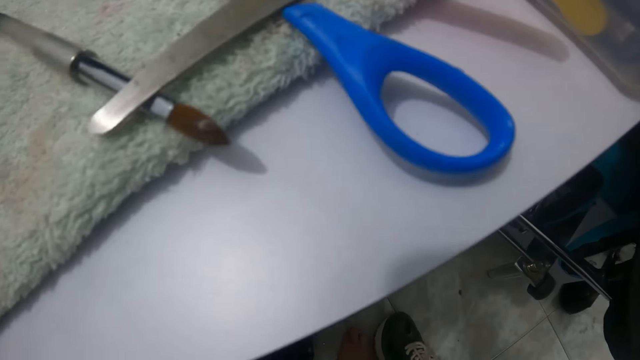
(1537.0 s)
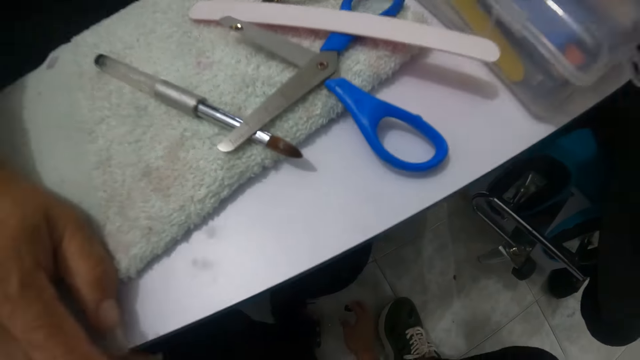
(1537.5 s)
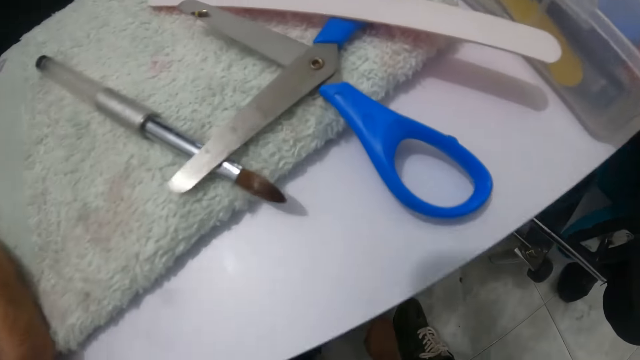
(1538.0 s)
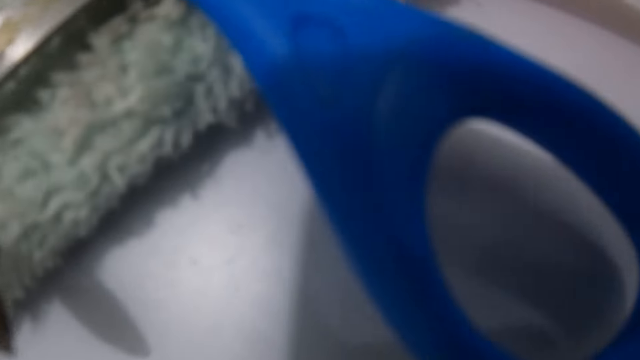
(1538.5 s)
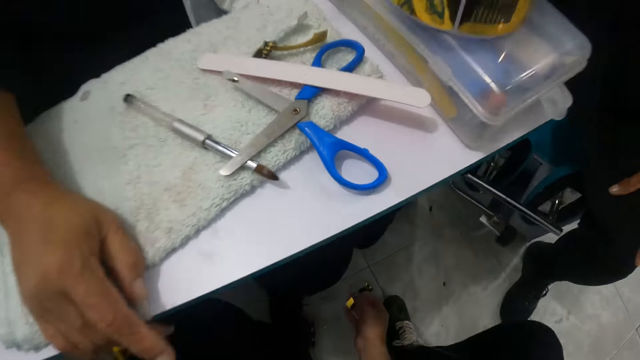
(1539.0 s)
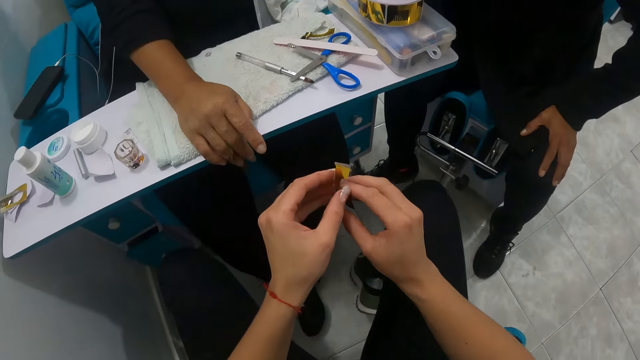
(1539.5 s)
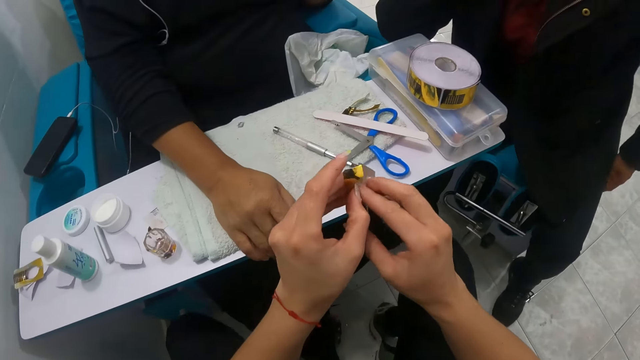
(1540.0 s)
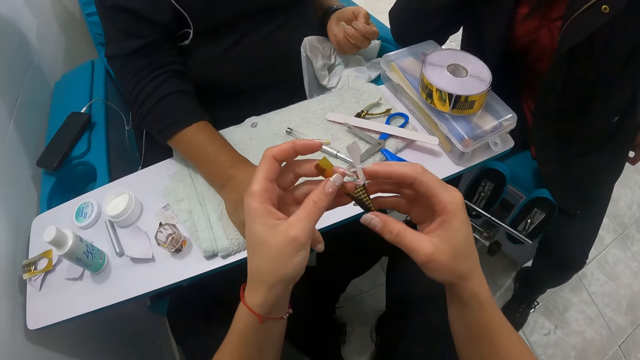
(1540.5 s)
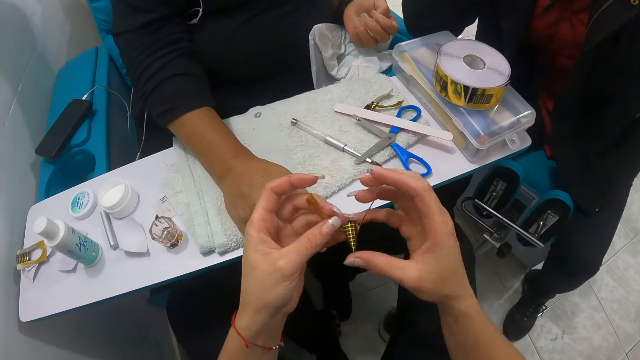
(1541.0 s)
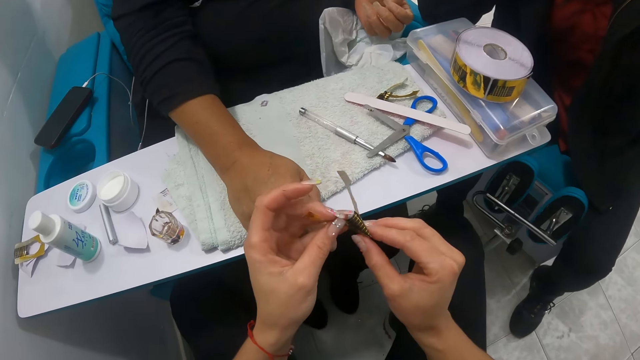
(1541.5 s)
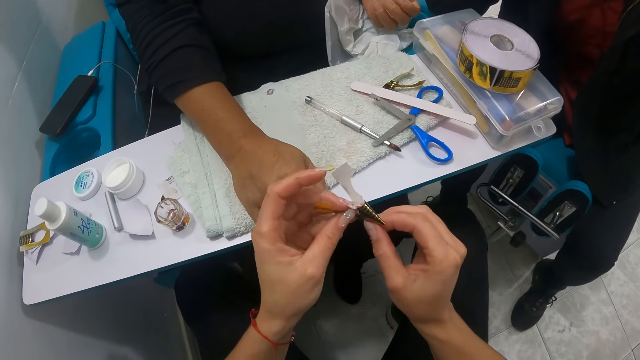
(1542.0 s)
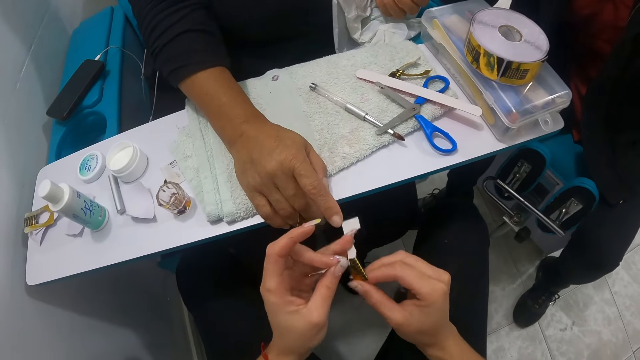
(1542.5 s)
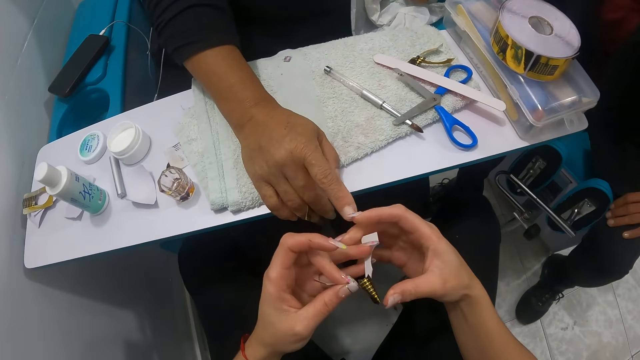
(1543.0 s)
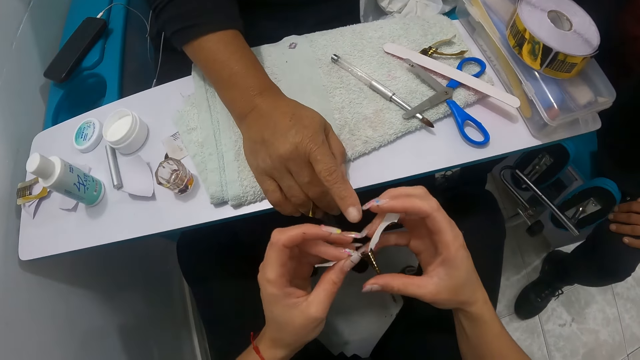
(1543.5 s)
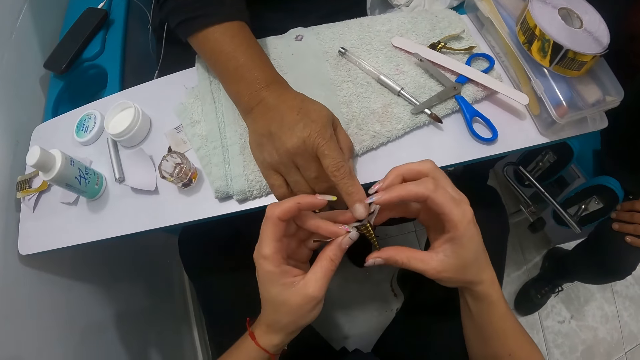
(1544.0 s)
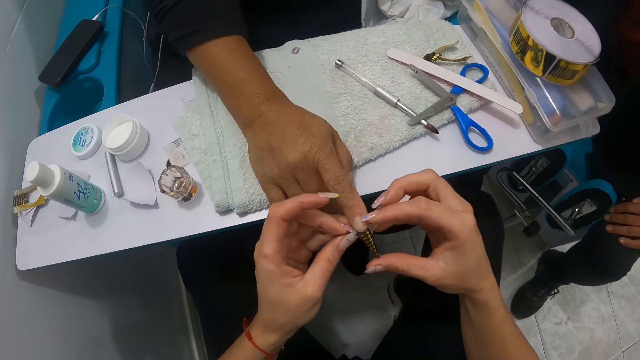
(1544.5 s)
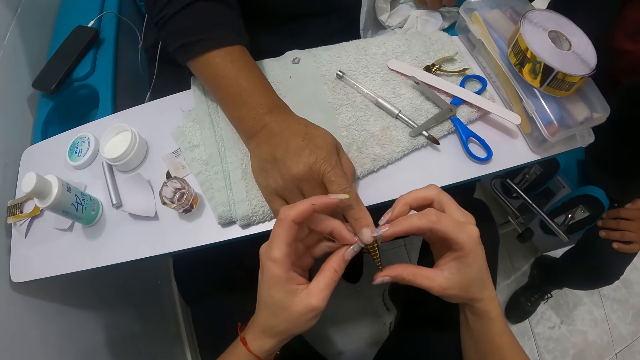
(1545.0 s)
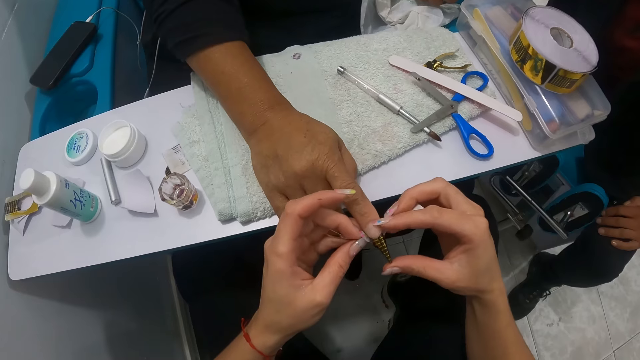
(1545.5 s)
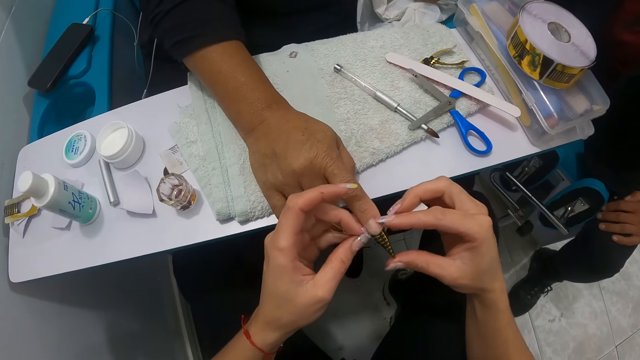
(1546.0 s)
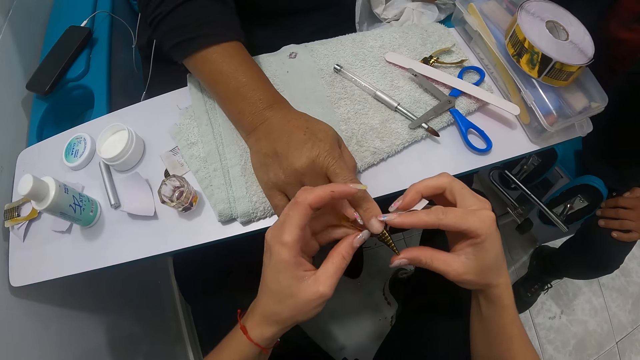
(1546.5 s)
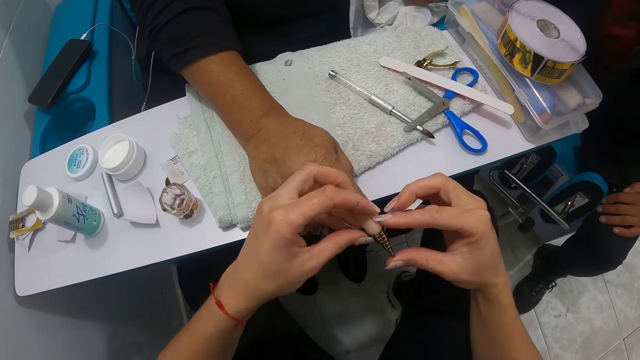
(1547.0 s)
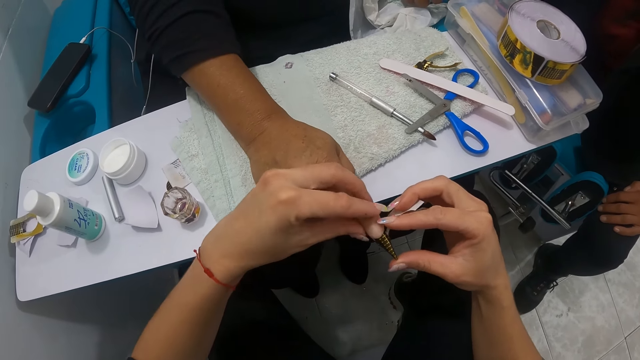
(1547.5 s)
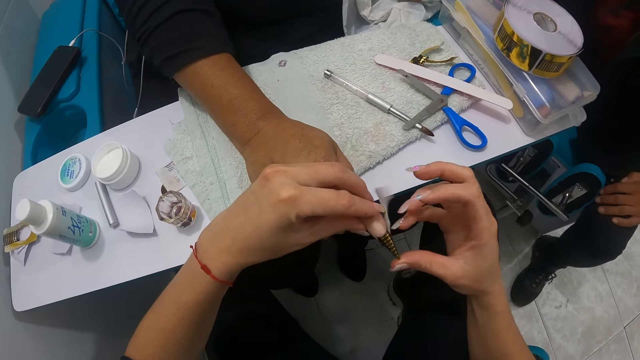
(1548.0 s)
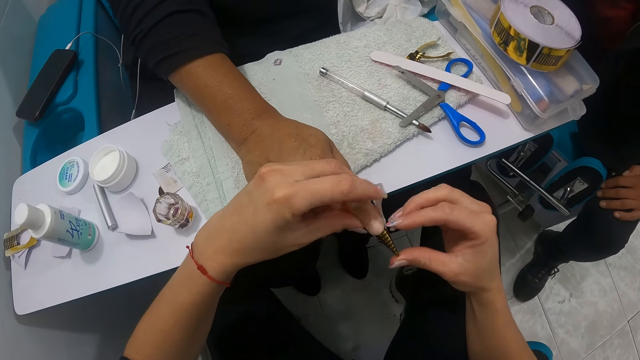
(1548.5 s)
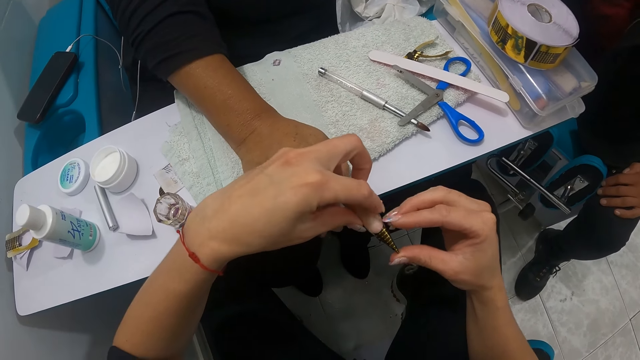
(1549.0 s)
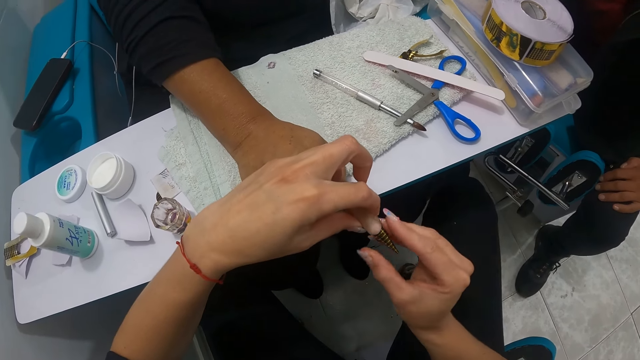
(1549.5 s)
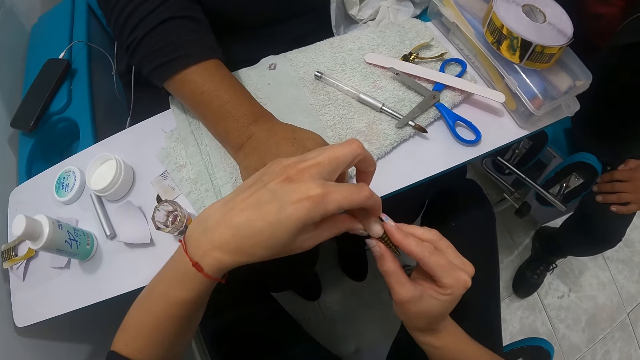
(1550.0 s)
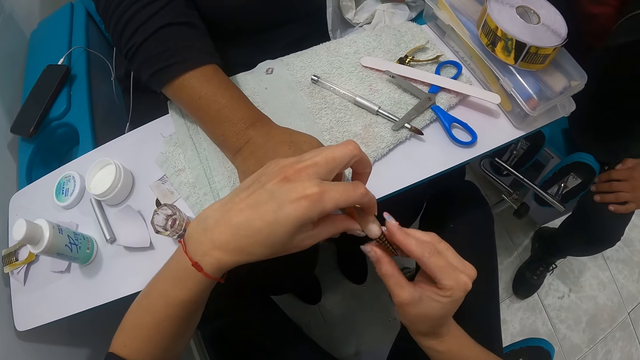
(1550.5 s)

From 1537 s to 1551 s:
The camera wearer adjusts the nail stencil with both hands. She fixes the nail stencil on the woman's right finger with both hands.

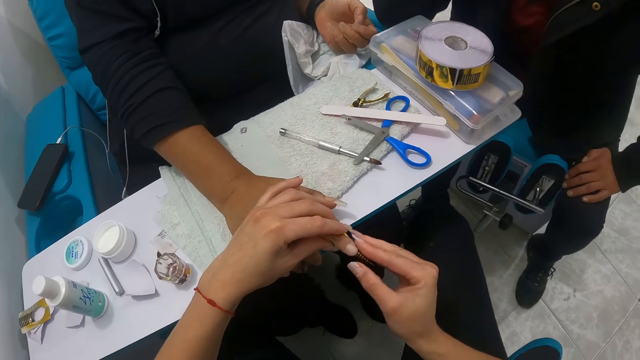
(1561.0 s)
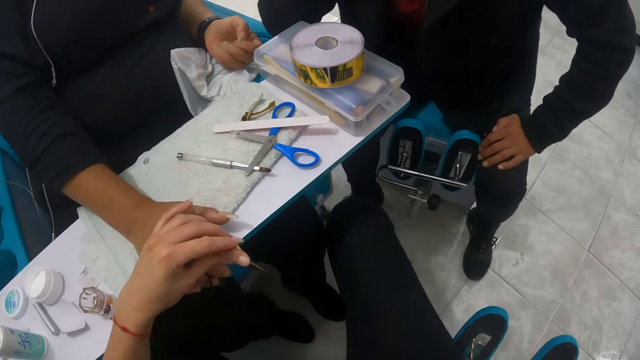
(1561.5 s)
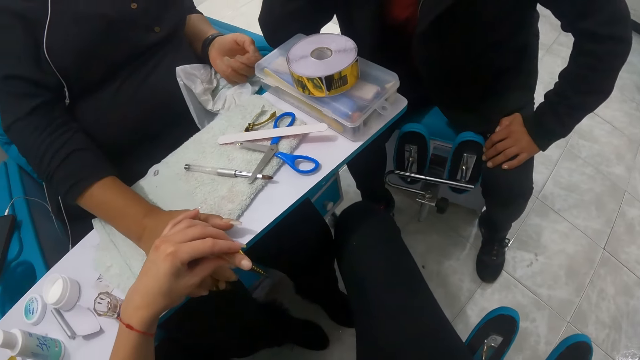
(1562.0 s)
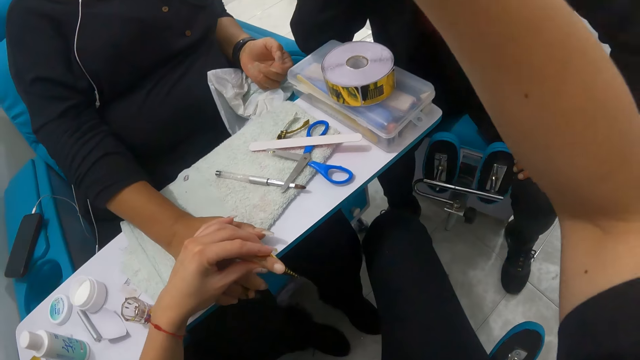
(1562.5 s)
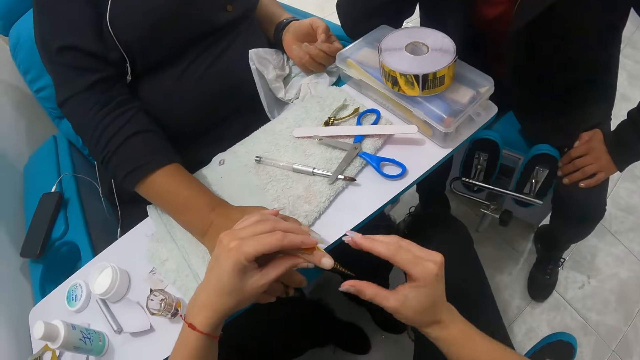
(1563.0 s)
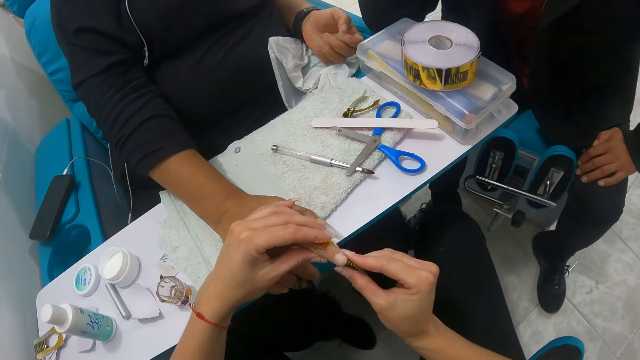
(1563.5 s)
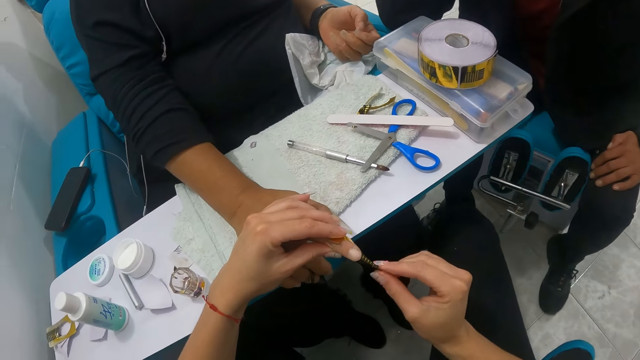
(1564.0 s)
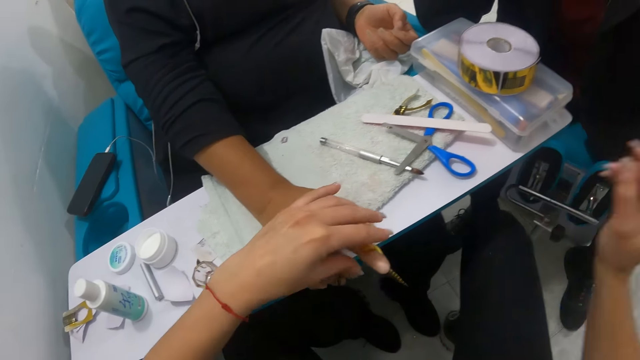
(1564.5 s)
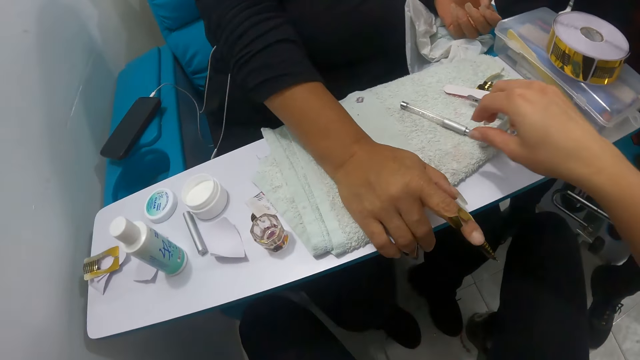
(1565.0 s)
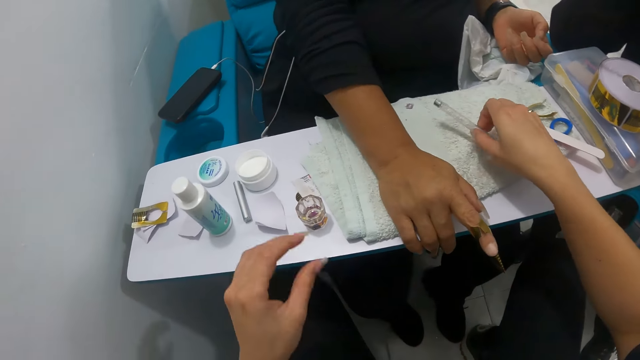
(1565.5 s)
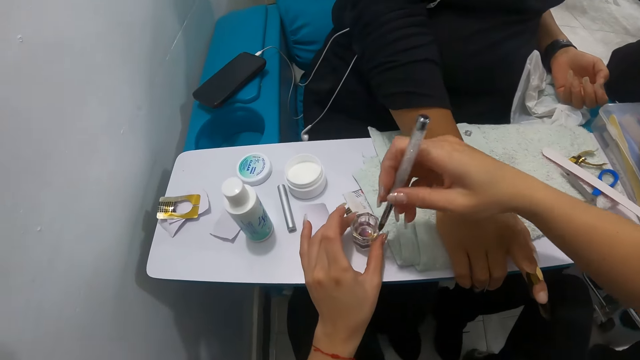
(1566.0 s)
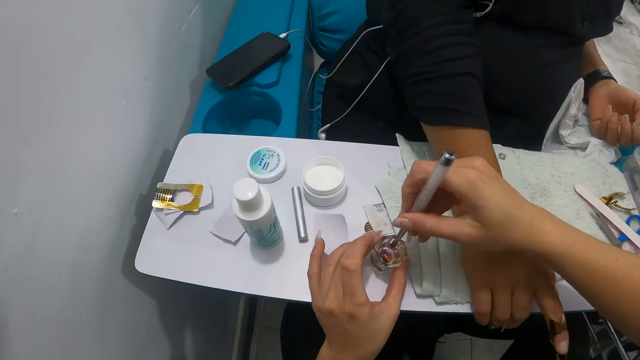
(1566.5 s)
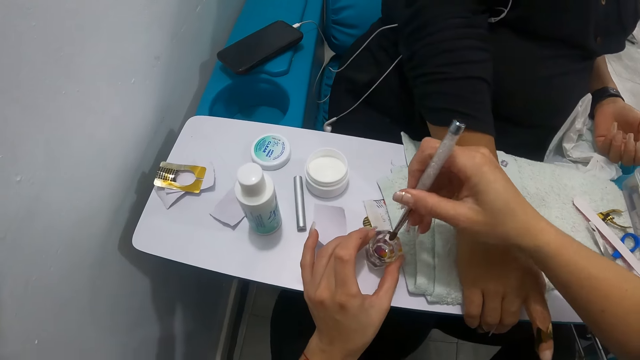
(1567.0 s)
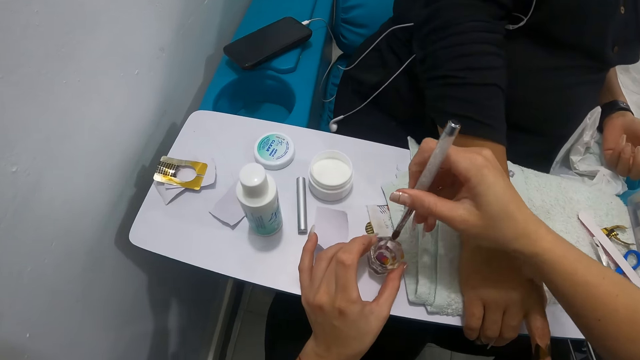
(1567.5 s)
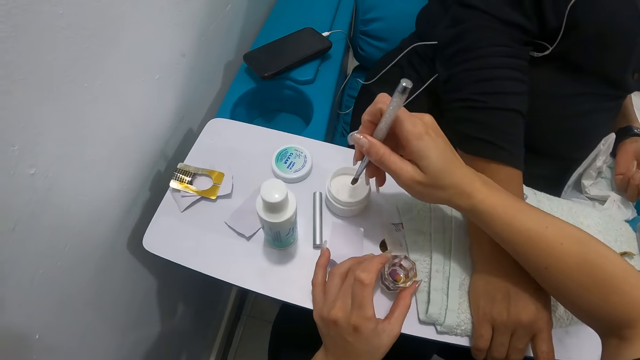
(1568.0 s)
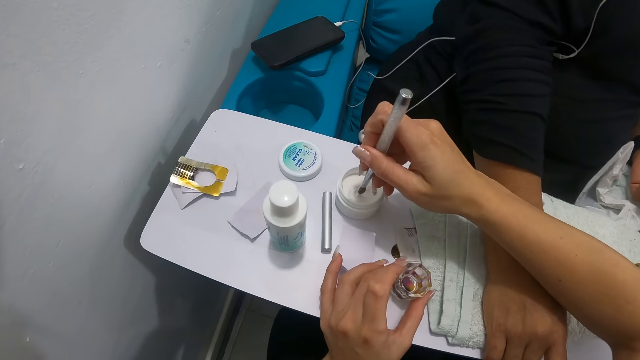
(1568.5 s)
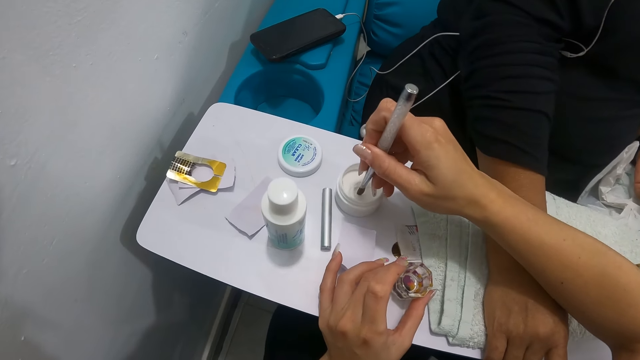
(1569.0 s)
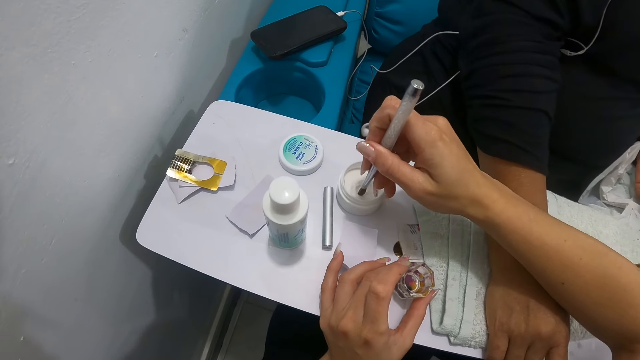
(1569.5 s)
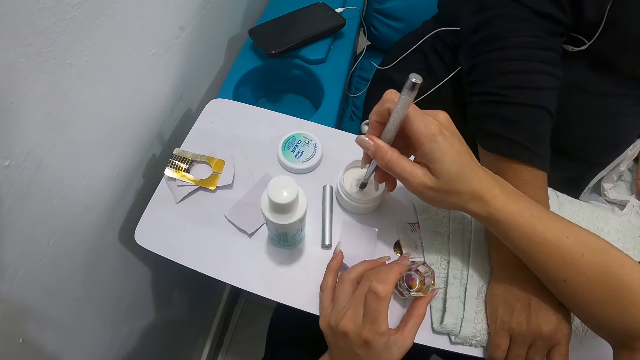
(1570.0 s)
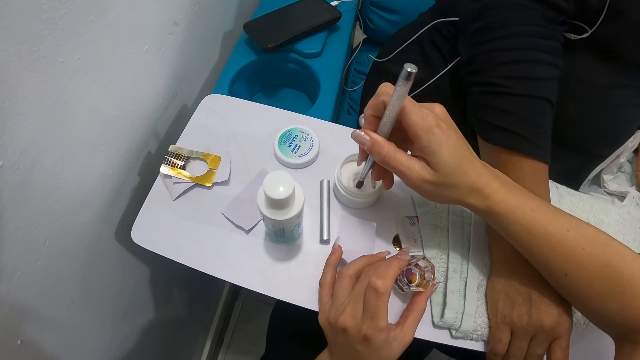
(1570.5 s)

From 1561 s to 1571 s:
The camera wearer picks the acrylic brush from the napkin on the pedicure table with her right hand. She holds the glass container of water on the pedicure chair table with her left hand. She dips the acrylic brush in her right hand into the glass container of water on the pedicure chair table. She touches some nail cream or gel in the container on the pedicure chair table with the acrylic brush in her right hand.
